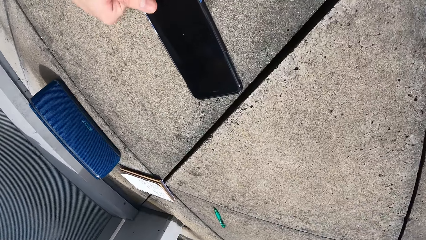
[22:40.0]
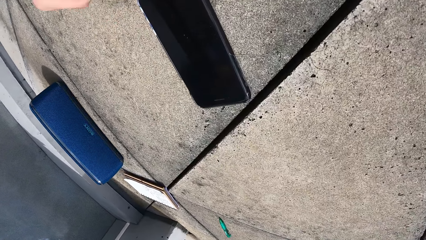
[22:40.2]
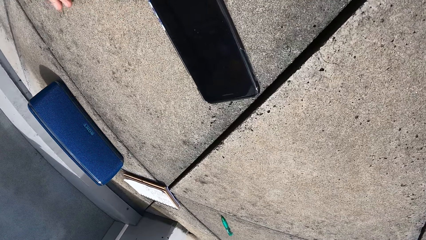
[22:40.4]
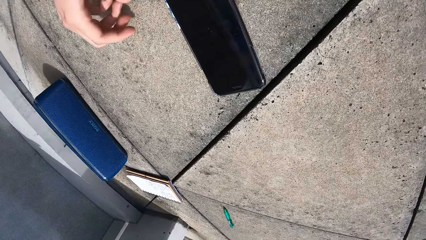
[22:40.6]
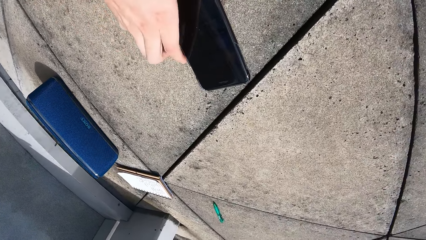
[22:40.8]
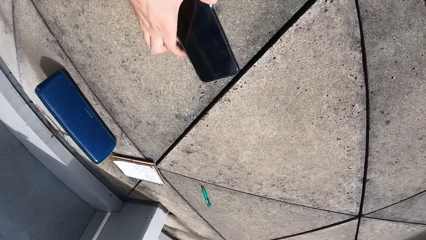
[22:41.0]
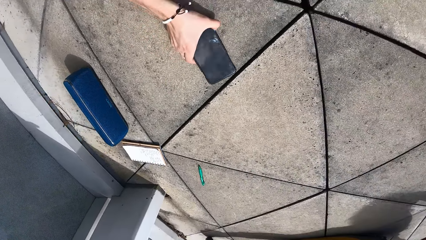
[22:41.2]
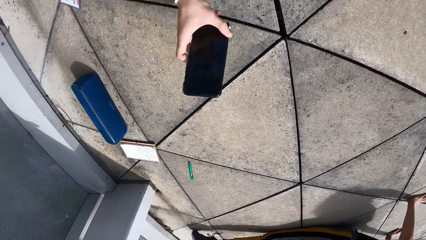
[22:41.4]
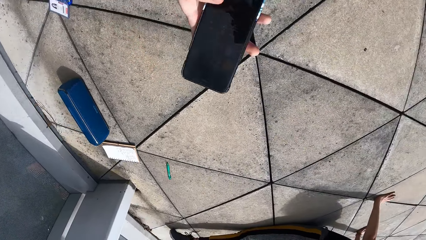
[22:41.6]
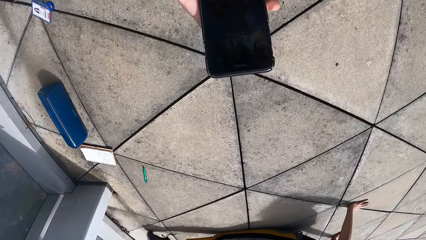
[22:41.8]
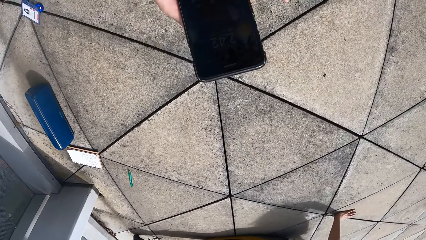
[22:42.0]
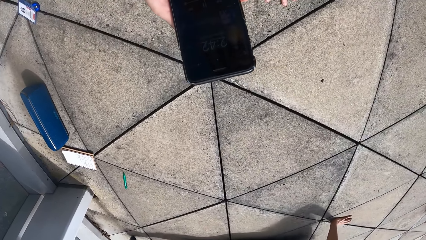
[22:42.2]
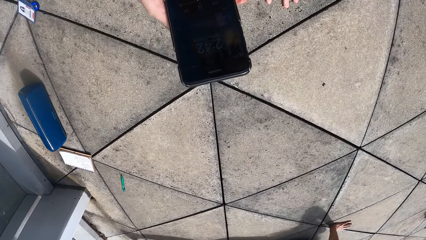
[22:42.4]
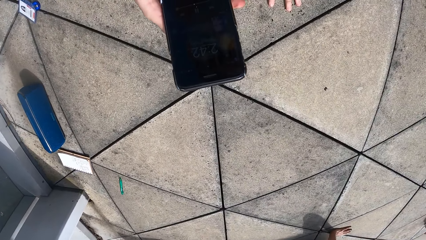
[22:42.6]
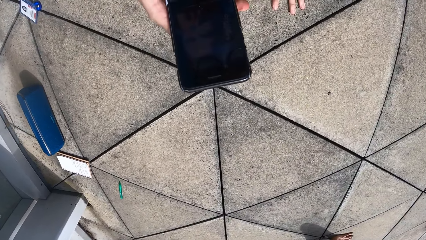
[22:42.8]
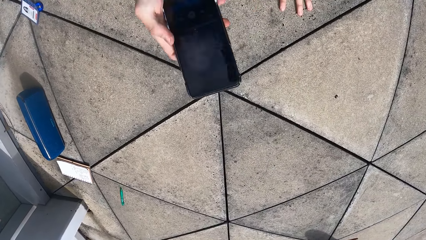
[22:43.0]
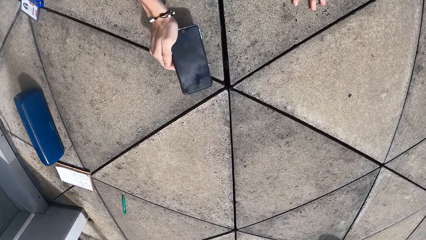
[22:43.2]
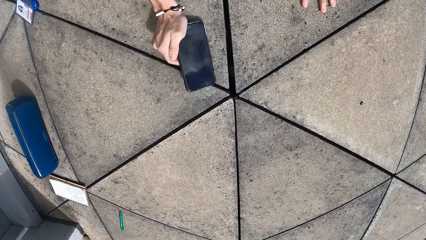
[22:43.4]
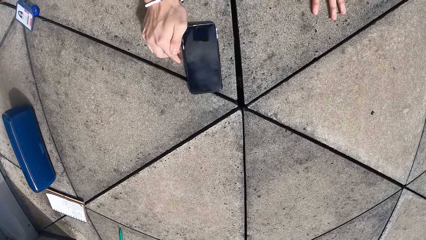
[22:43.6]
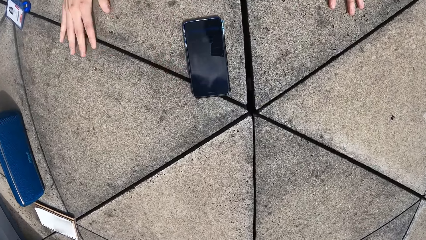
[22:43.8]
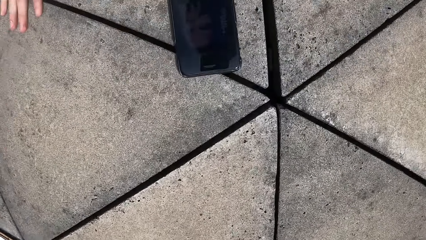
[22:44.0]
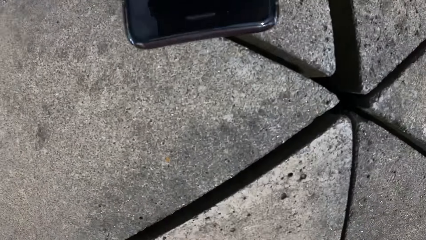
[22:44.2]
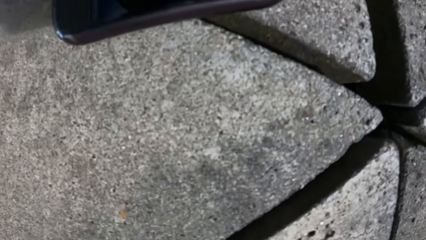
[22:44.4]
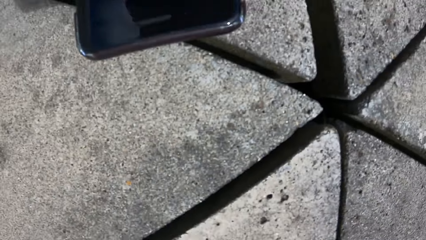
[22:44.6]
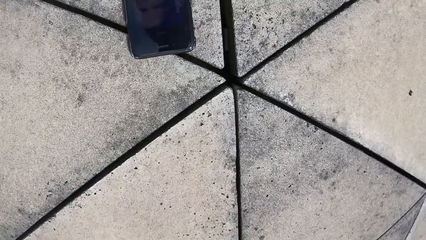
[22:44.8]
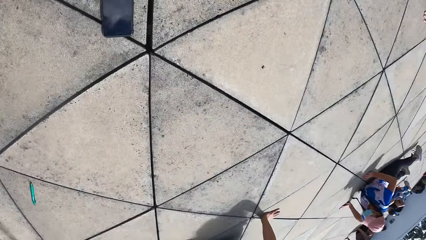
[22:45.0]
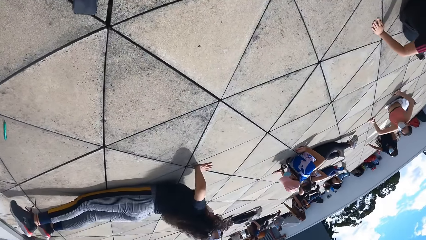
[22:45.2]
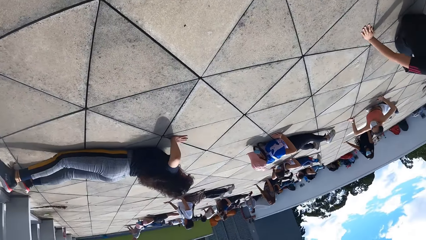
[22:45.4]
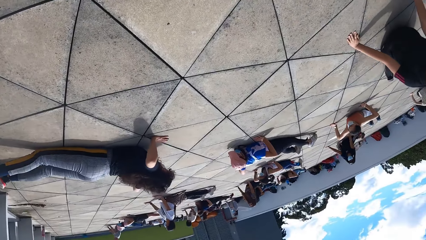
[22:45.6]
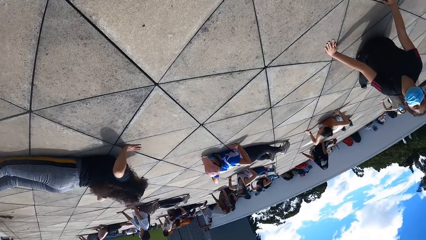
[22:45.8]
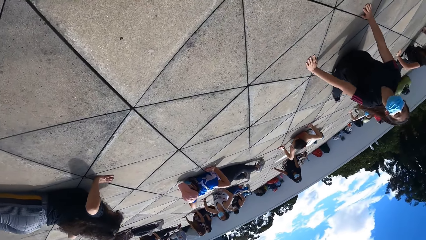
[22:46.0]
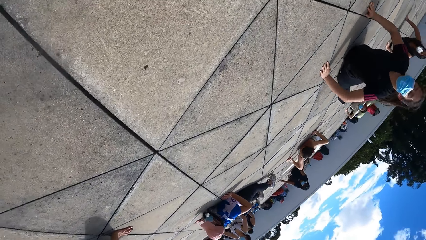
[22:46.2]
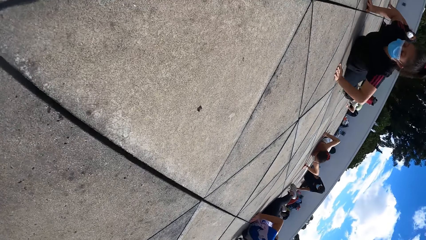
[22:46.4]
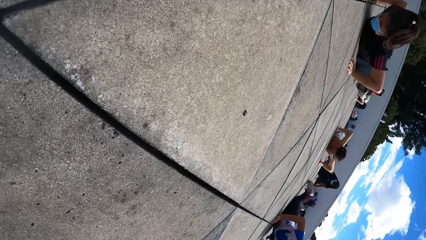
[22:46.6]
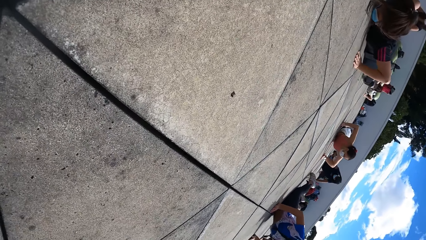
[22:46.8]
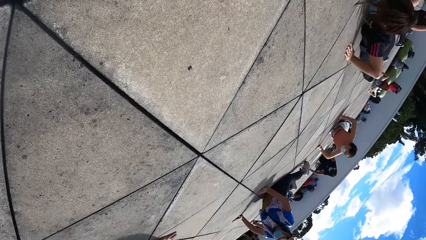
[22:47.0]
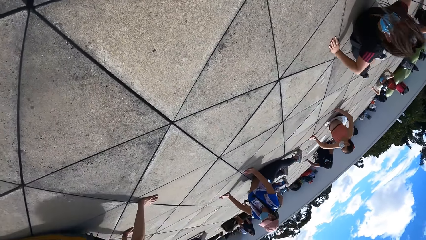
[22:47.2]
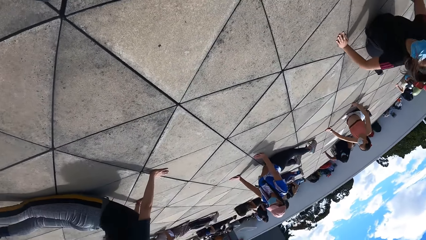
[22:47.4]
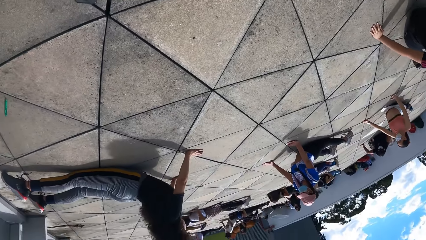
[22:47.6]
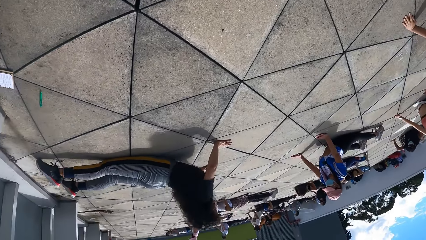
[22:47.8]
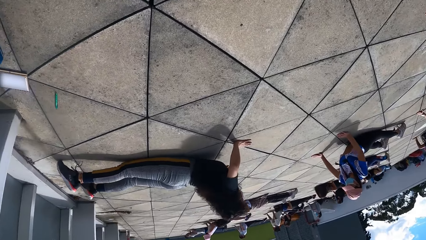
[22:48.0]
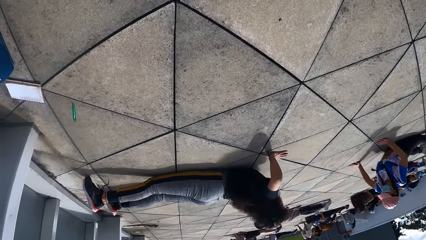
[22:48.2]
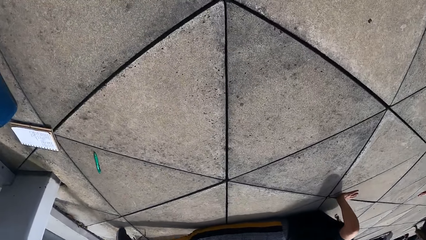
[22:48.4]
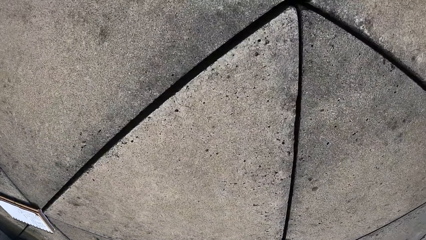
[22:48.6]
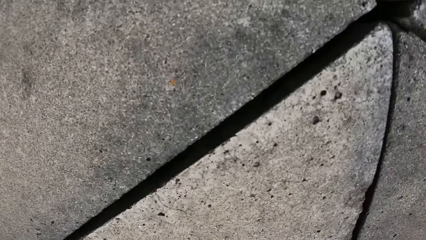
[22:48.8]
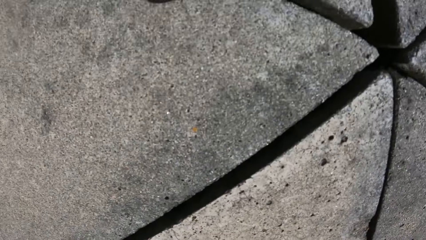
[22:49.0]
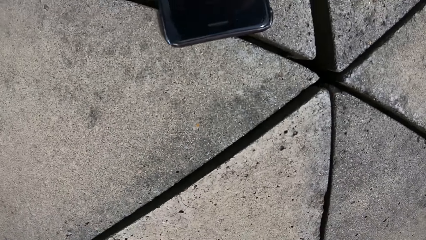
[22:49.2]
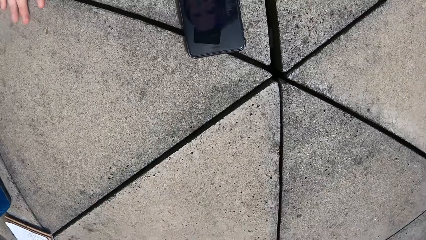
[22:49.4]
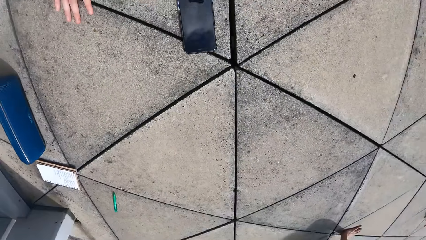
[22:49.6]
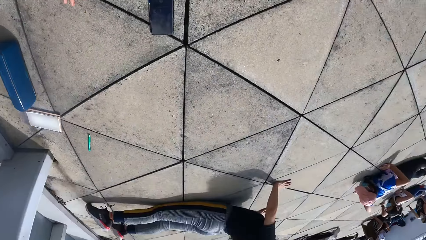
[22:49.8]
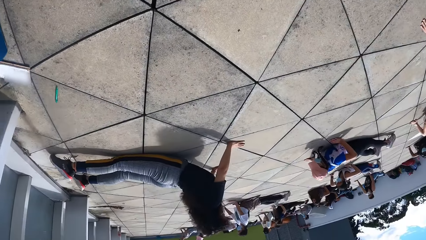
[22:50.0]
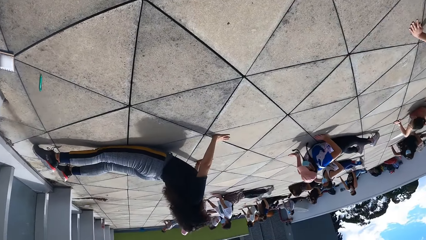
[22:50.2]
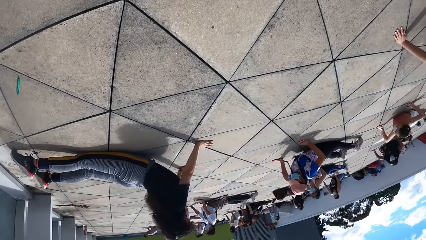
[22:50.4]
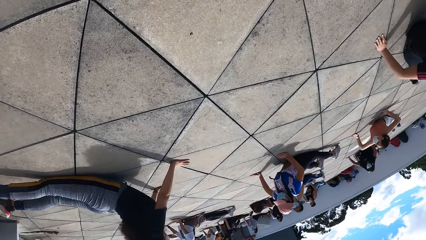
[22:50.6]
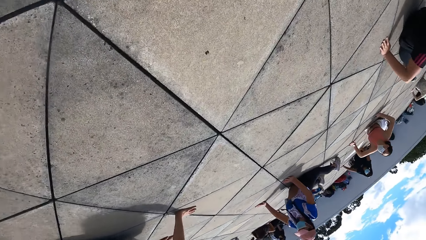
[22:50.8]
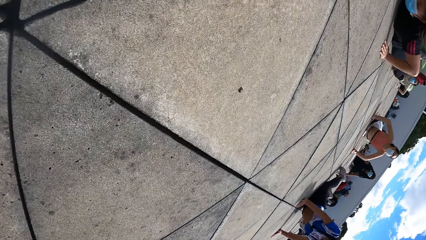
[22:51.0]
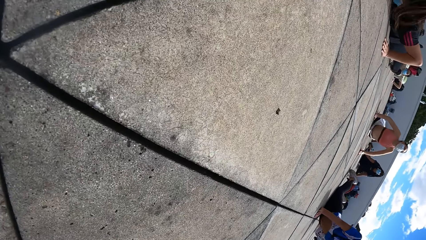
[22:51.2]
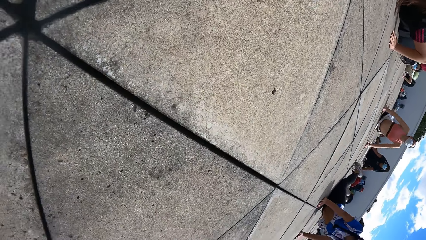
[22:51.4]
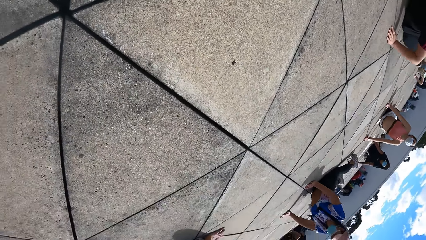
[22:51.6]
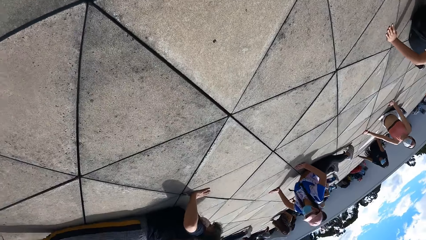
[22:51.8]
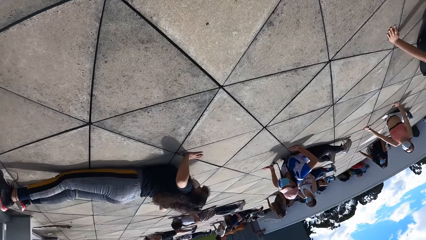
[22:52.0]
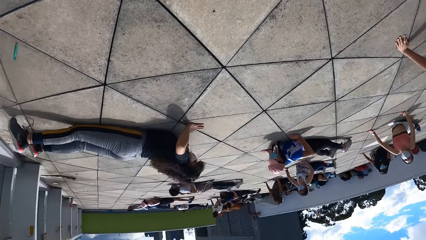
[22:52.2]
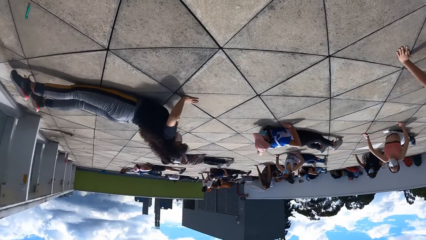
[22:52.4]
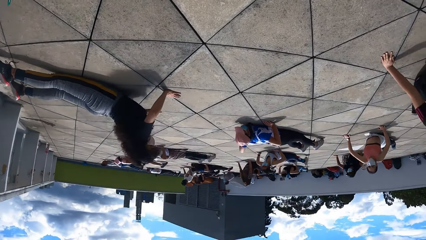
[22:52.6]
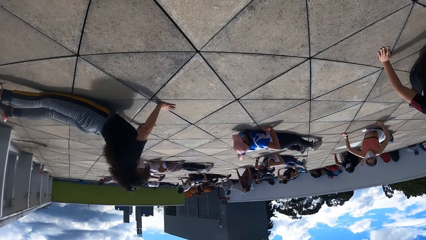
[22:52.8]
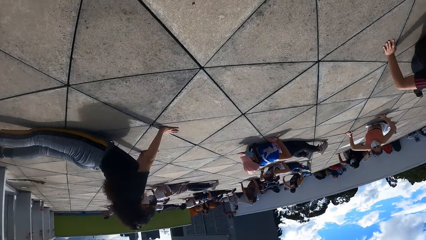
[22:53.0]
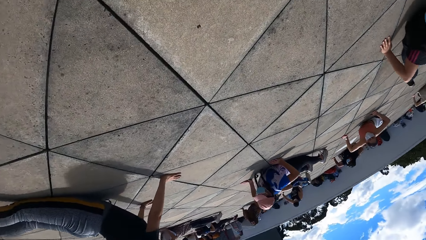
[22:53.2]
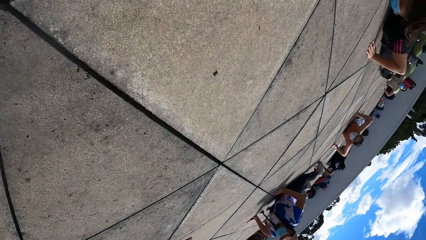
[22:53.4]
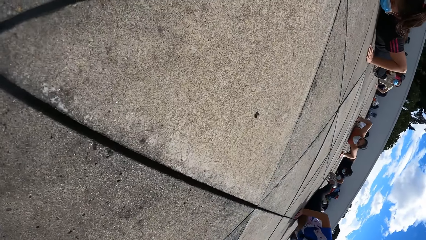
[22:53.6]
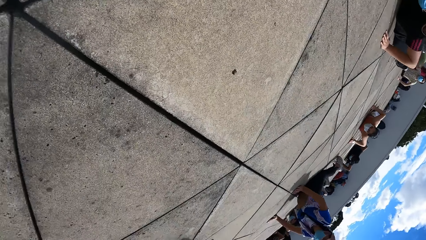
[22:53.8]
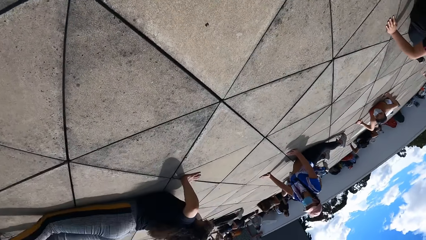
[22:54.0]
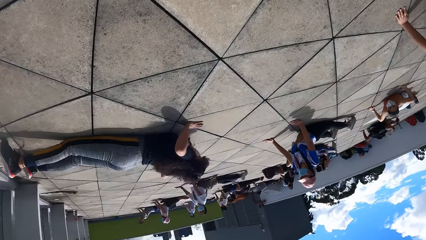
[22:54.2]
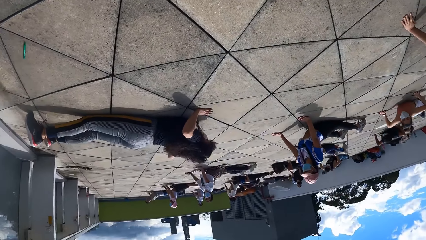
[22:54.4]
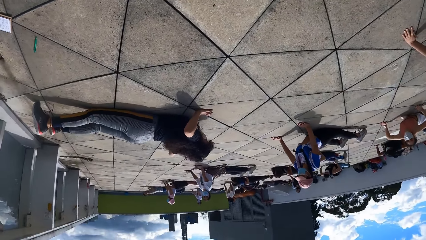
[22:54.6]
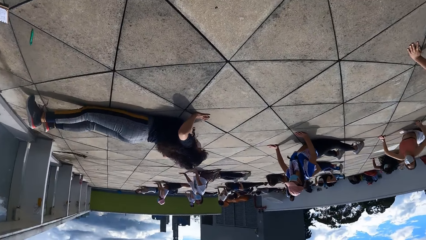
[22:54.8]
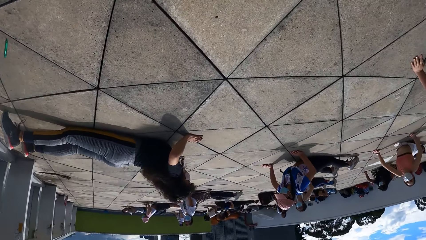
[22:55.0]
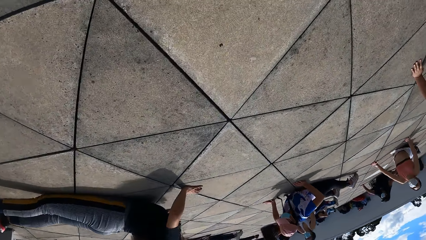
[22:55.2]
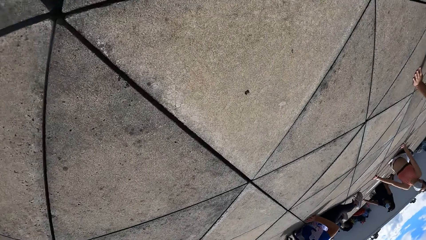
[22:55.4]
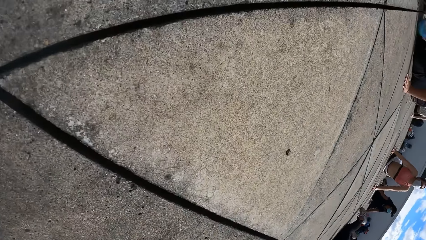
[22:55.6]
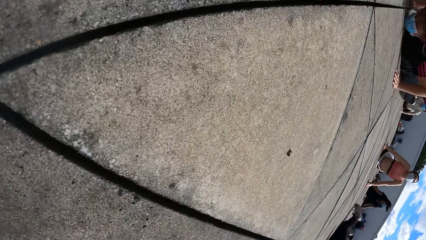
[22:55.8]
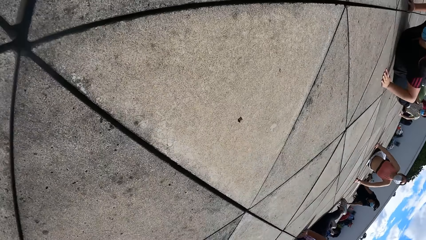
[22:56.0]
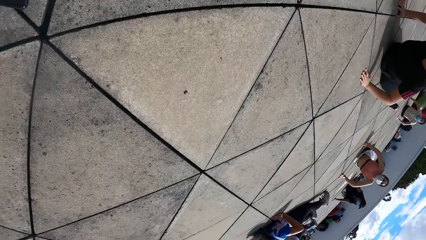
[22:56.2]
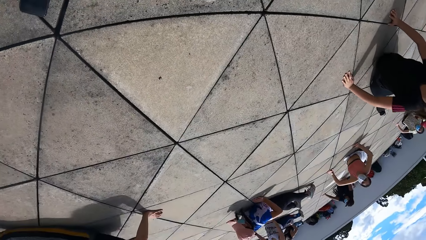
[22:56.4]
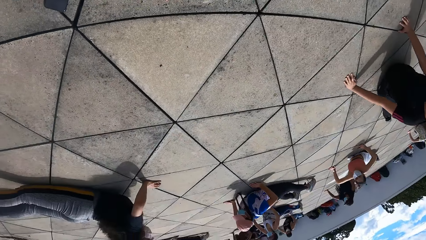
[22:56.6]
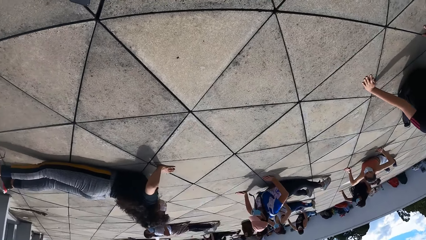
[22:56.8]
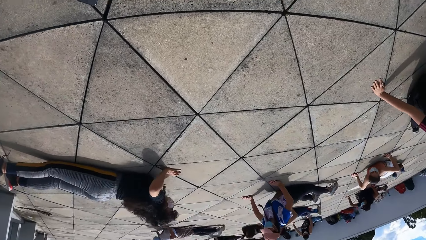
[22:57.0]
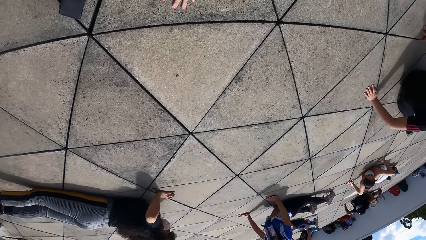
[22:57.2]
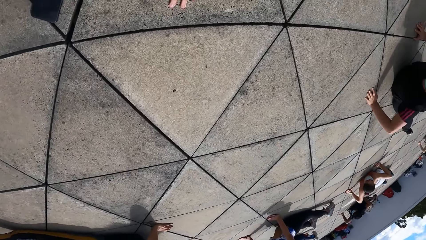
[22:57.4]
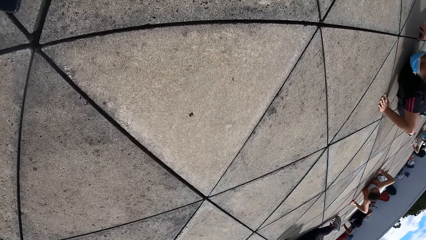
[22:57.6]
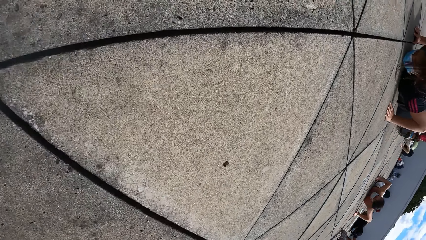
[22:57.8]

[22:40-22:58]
The camera wearer scrolls on the phone. She takes the phone from the floor with her right hand. She scrolls on the phone. She drops the phone on the floor with her right hand. She exercises press ups on the floor. She exercises. A person does exercise. Another person does exercise. Another person does exercise. Another person does exercise. The camera wearer exercises.
